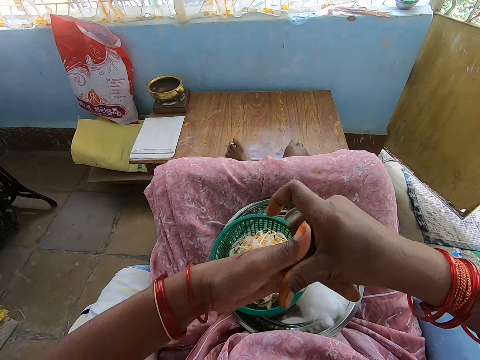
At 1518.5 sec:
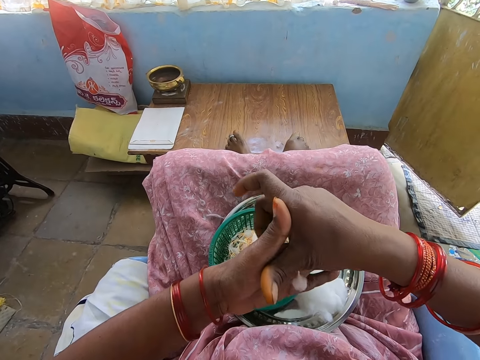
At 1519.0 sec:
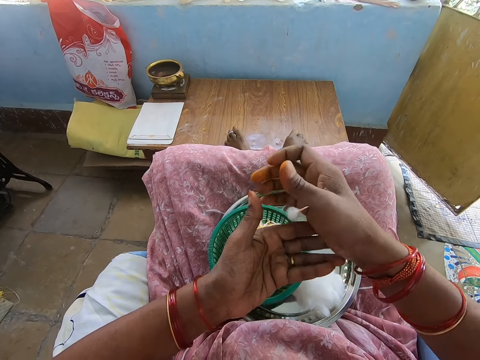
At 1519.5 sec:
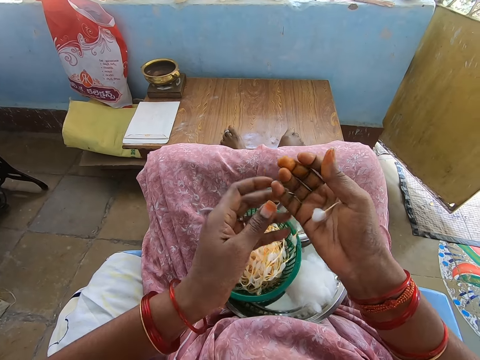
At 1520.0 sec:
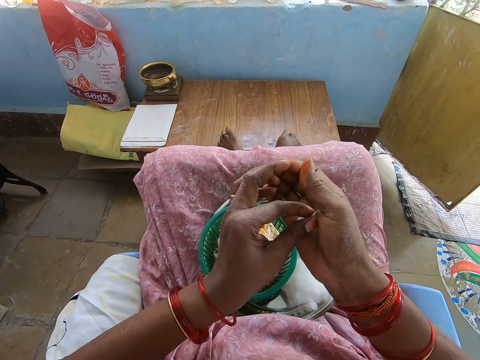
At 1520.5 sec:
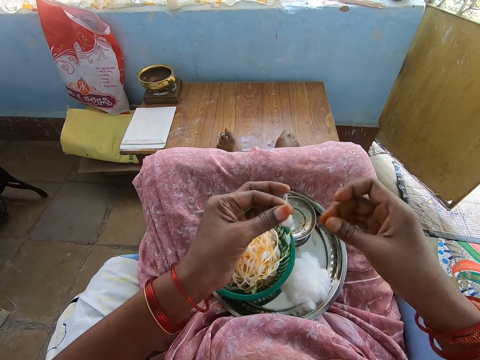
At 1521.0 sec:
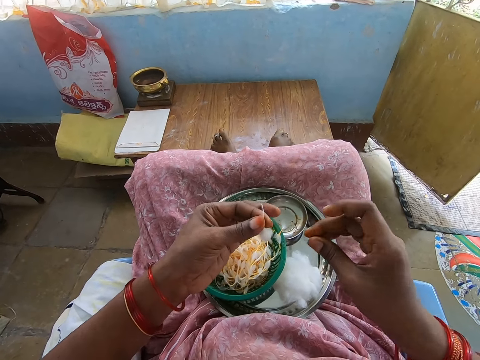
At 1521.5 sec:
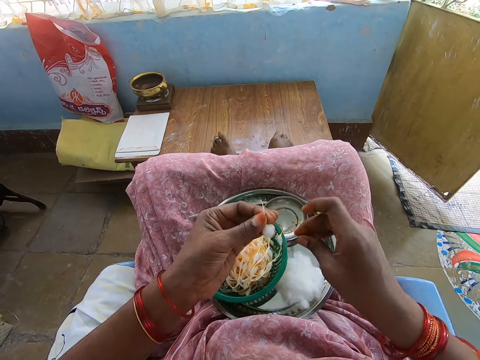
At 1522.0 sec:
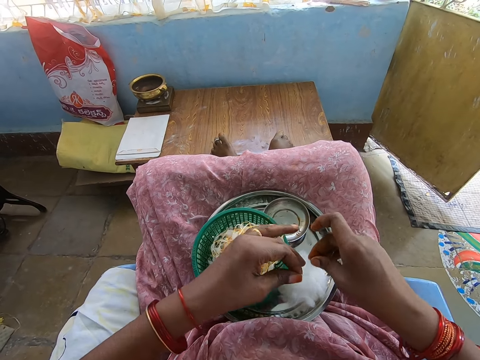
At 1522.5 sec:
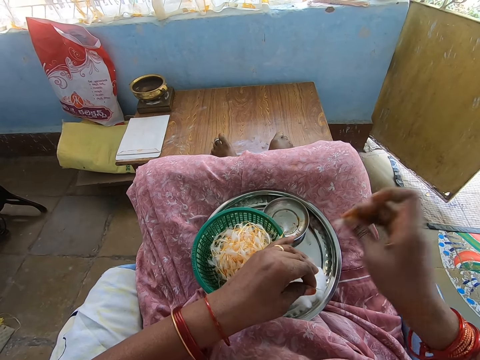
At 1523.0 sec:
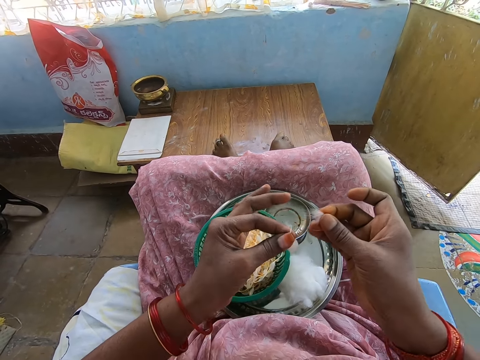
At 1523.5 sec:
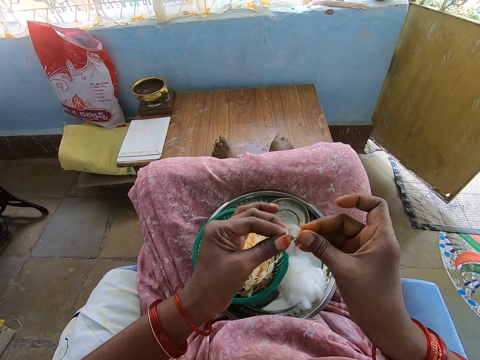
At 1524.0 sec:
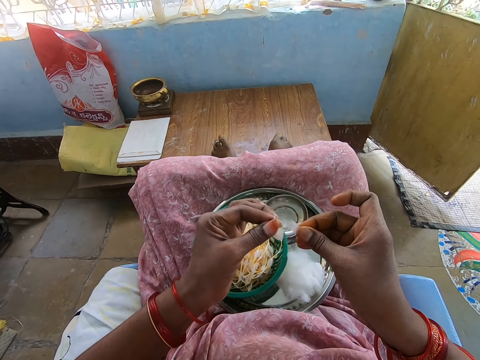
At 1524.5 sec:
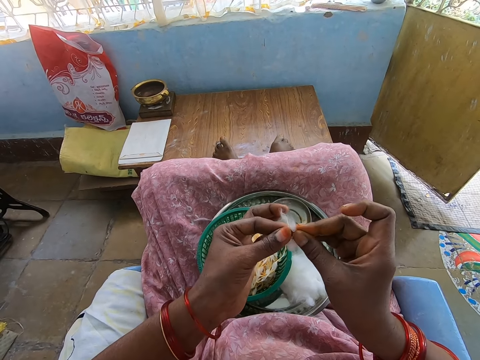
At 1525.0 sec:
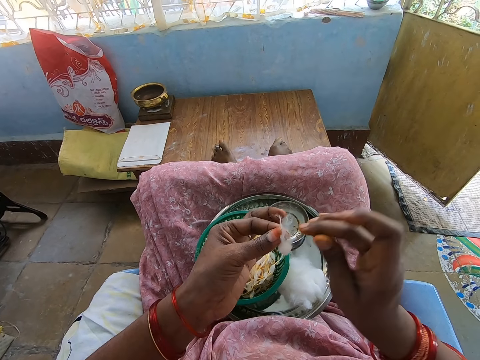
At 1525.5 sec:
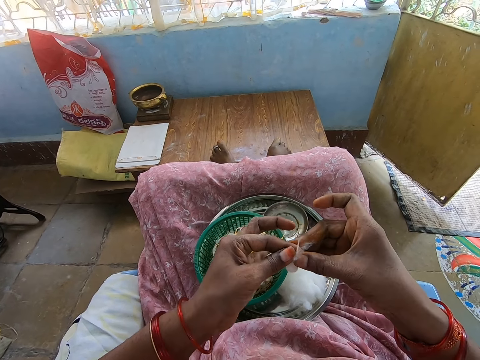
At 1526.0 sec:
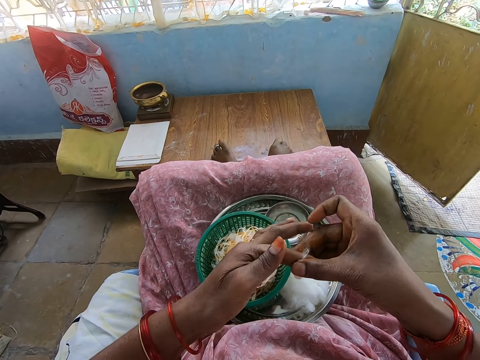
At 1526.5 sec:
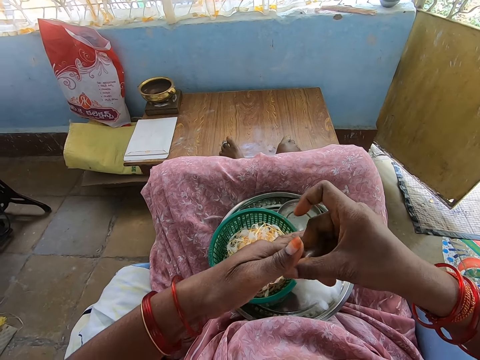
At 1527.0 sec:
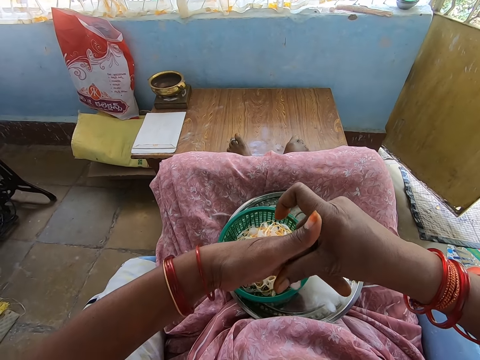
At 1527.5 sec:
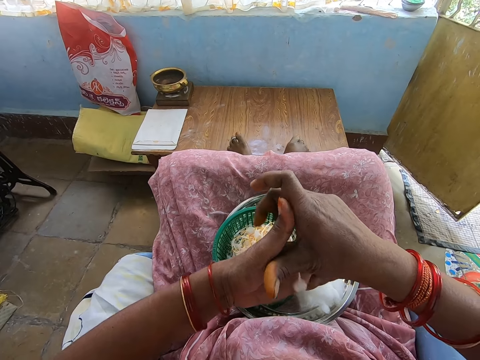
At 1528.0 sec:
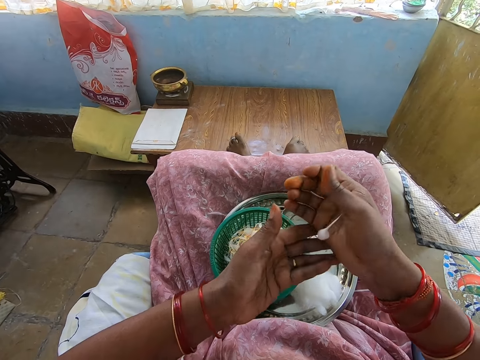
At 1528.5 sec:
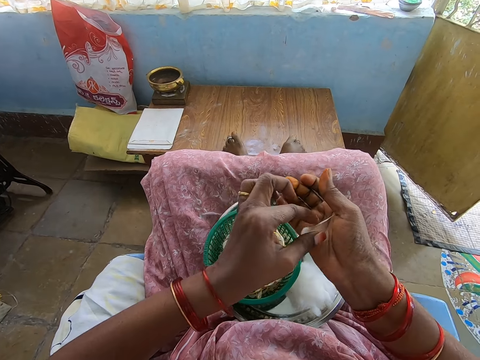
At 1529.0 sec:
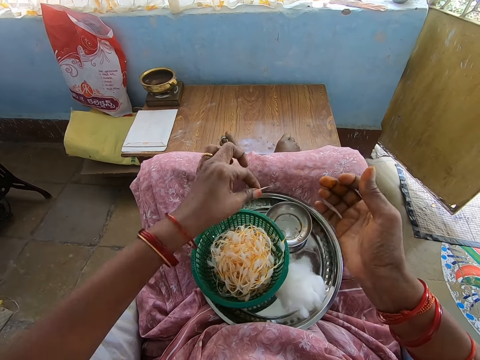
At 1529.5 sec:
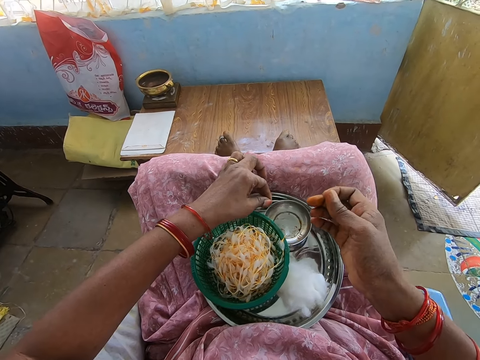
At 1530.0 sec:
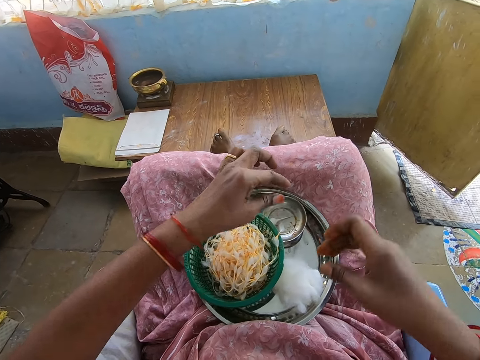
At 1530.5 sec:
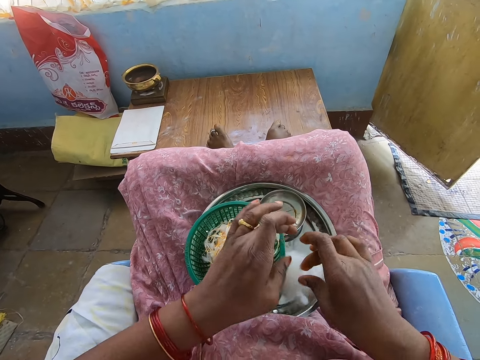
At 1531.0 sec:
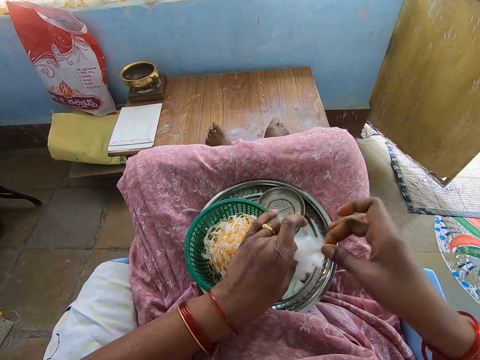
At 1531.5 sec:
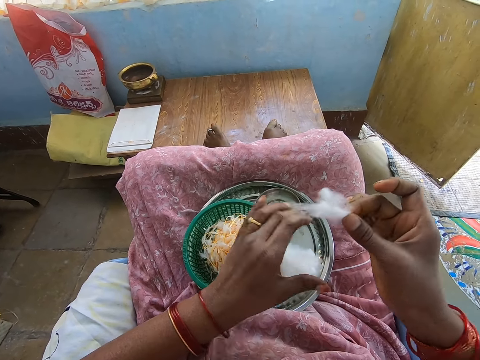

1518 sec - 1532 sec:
The camera wearer cuts cotton from the cotton ball in the tray with her right hand. She plucks the cotton wool with a hand. She straightens the cotton with her hands. She rolls the cotton with her hands. She places the cotton in the bowl in the tray with her left hand. She cuts the cotton from the cotton ball in the tray with her right hand. She plucks the cotton wool with a hand.

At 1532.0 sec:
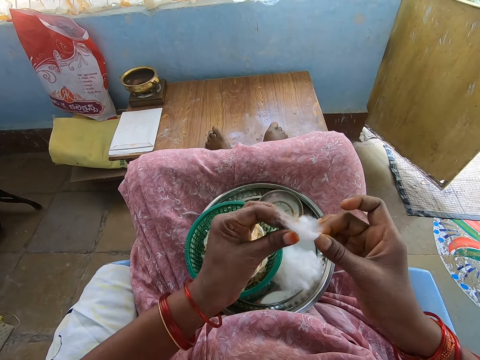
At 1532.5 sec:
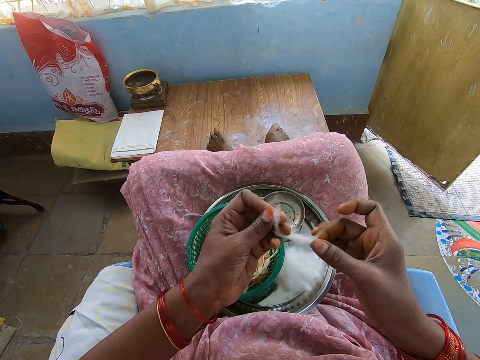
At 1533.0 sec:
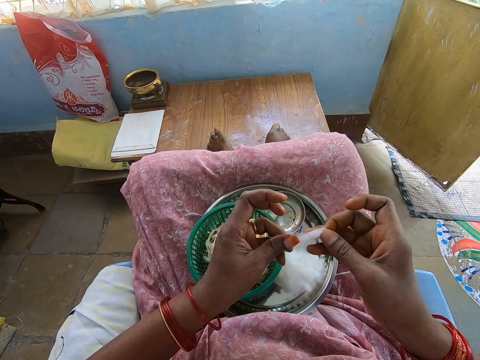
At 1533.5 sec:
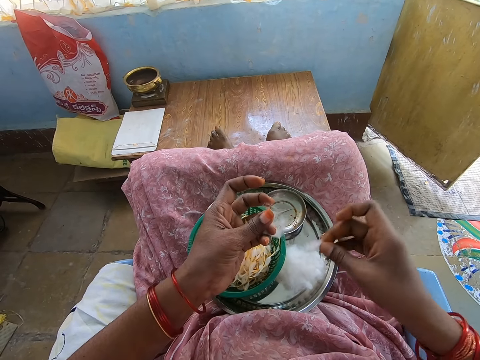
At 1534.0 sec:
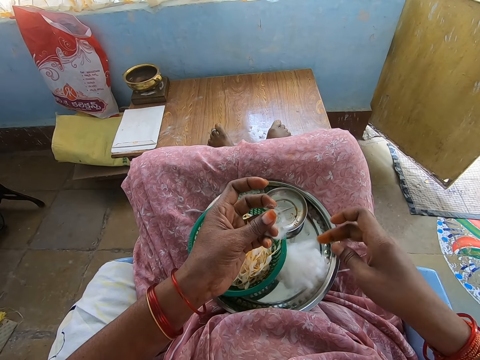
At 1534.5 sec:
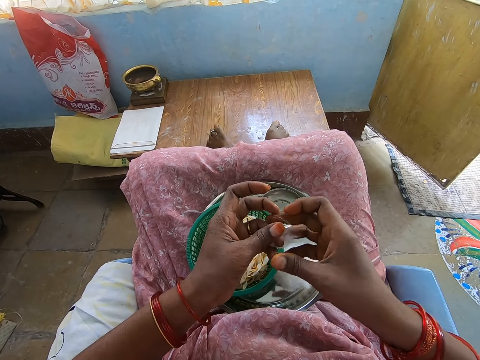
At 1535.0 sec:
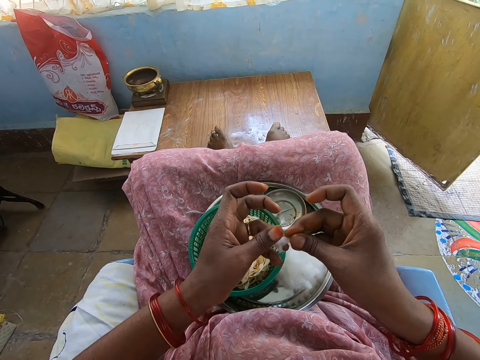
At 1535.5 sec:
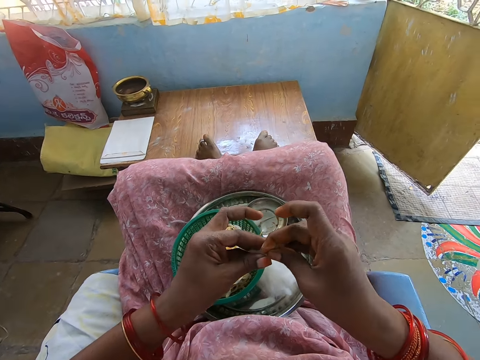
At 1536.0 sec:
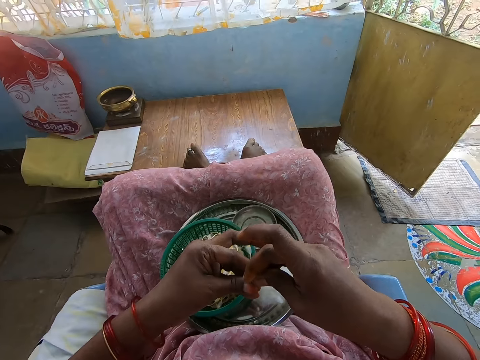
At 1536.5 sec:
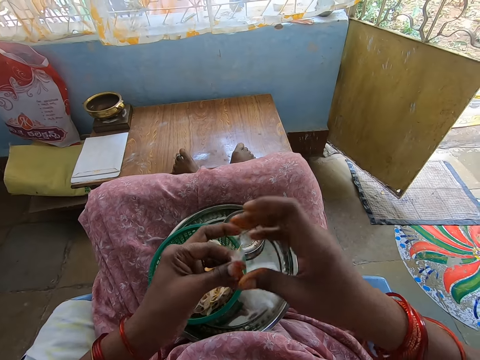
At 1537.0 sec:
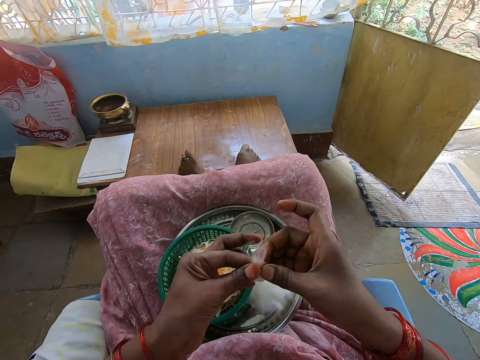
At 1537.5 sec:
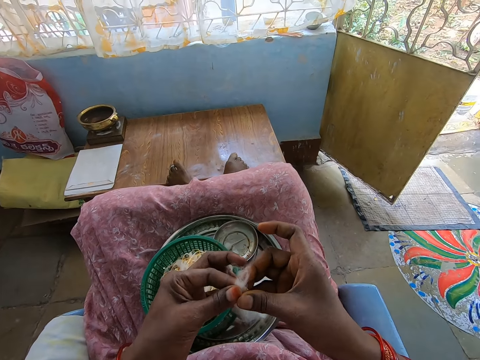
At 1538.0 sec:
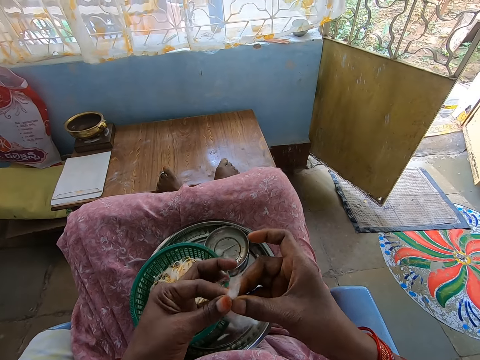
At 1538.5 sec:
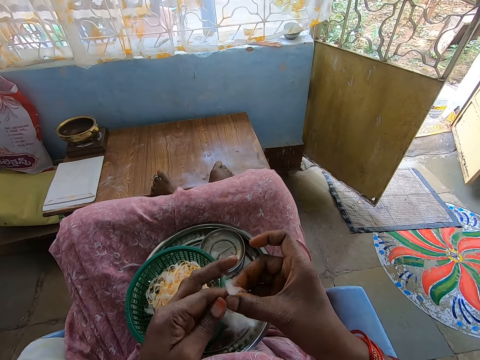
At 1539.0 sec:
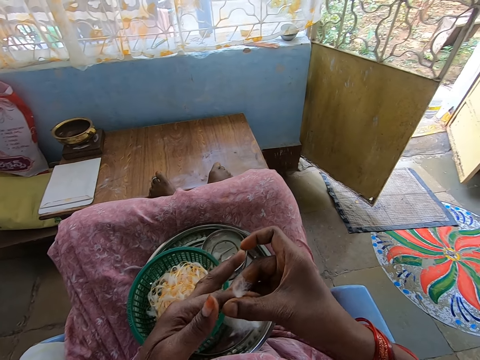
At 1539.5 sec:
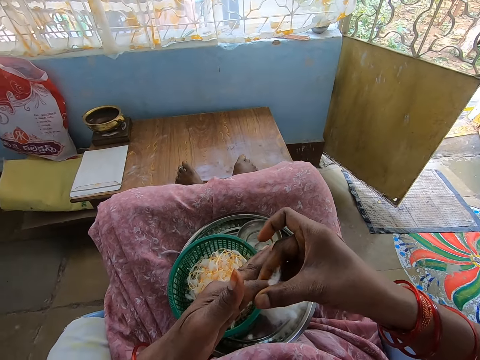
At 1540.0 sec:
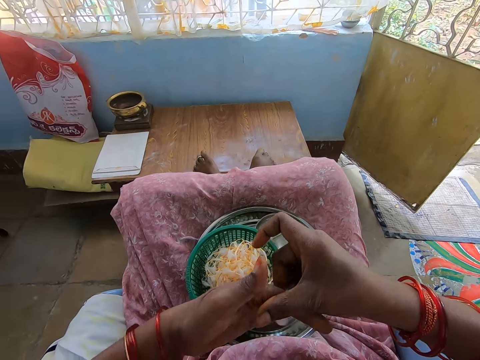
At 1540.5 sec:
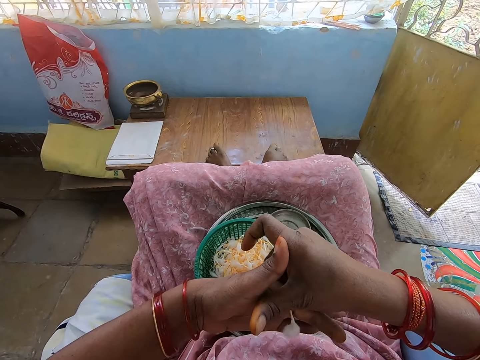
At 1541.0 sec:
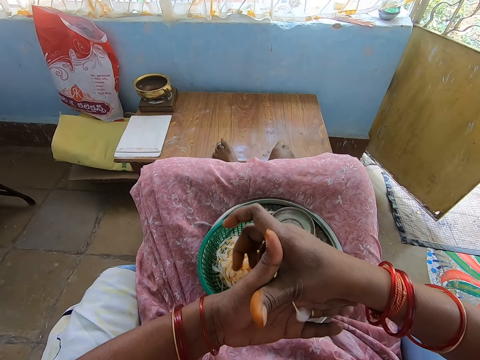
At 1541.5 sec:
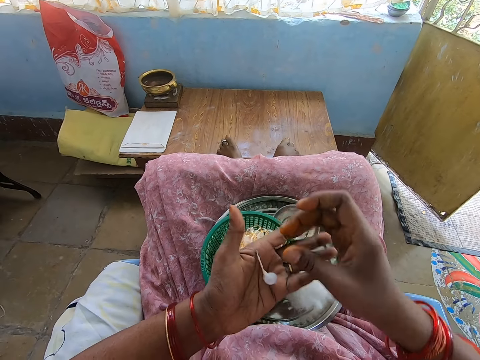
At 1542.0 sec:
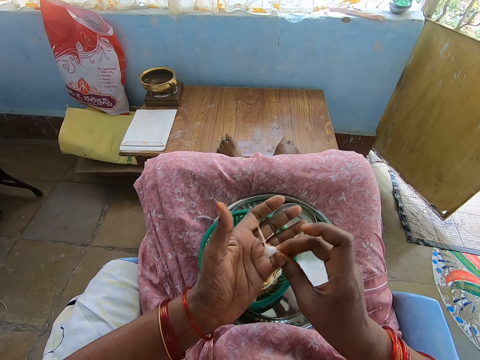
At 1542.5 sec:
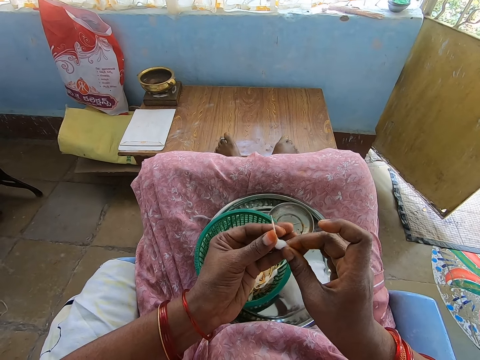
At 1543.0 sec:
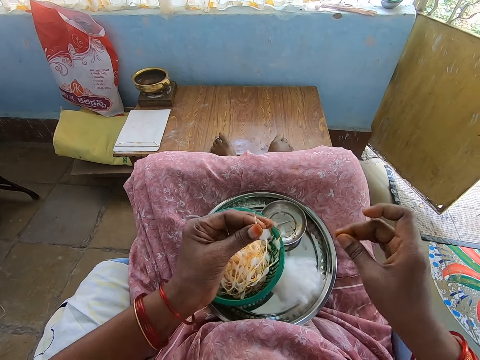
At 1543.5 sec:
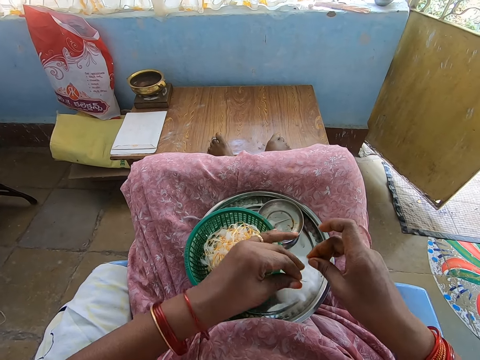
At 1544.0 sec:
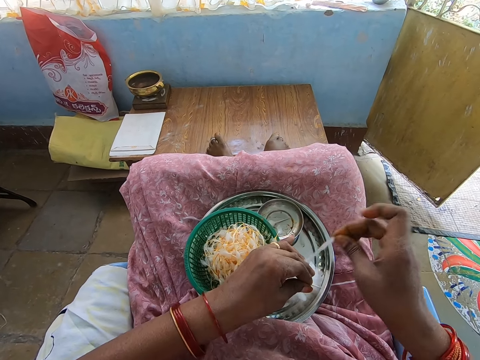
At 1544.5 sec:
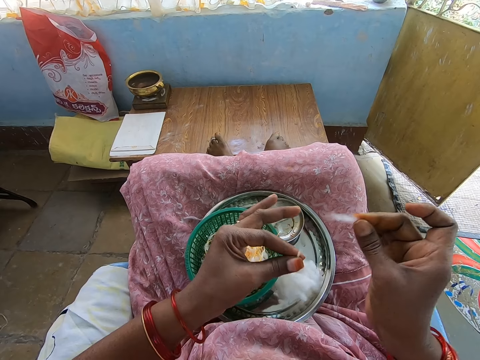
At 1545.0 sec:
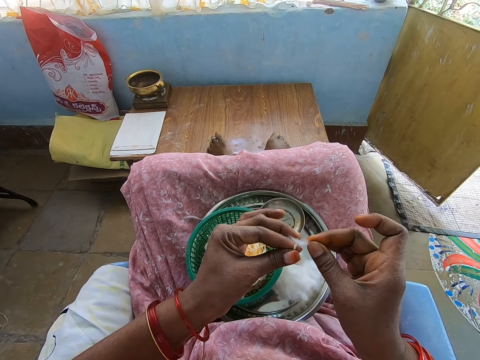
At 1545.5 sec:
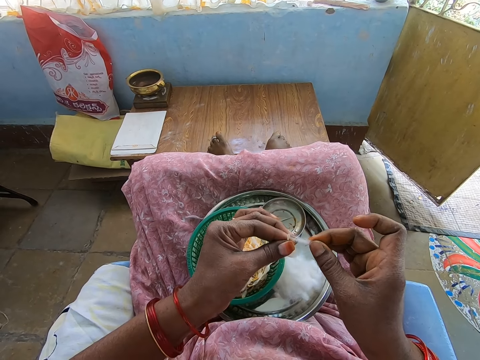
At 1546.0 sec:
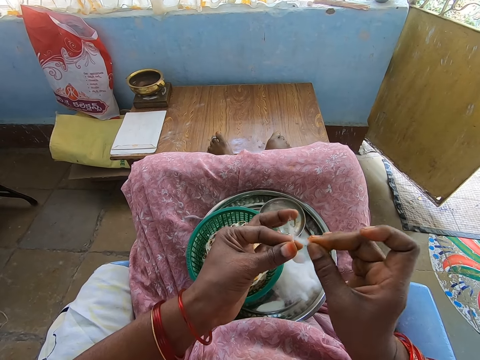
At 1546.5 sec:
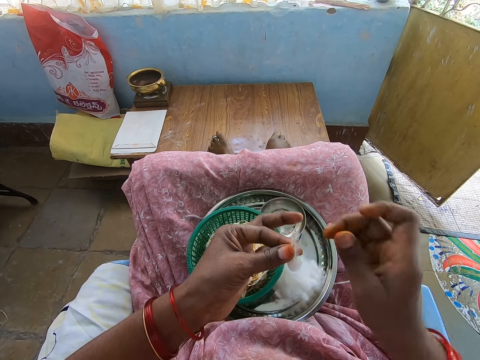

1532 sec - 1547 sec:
The camera wearer folds the cotton with her hands. She places a piece of cotton on the tray with her right hand. She holds the cotton with her hands. She rolls the cotton with her hands. She holds the cotton with her hands. She cuts the cotton from the cotton ball on the tray with her right hand. She plucks the cotton wool with a hand. She holds the cotton in her hands.
